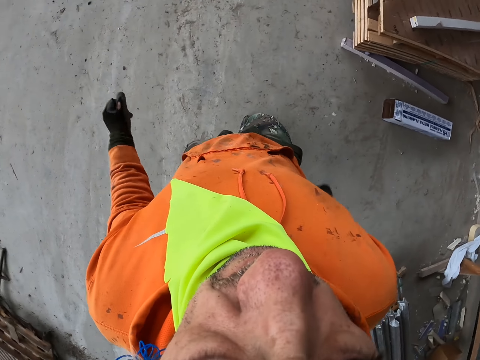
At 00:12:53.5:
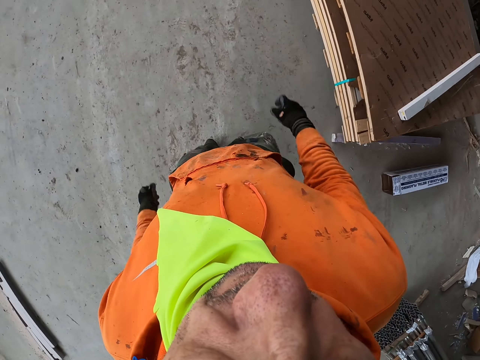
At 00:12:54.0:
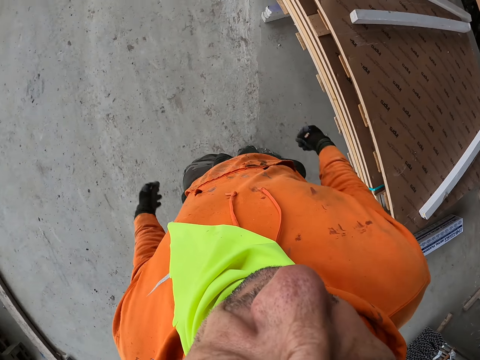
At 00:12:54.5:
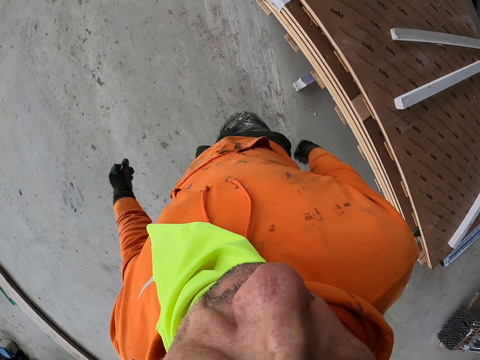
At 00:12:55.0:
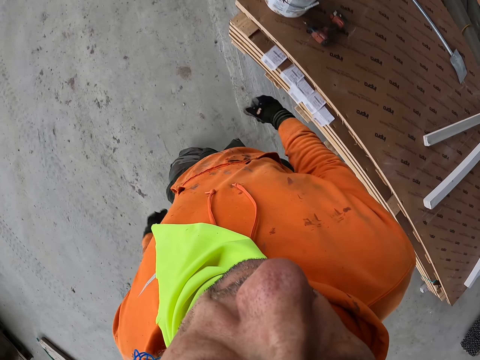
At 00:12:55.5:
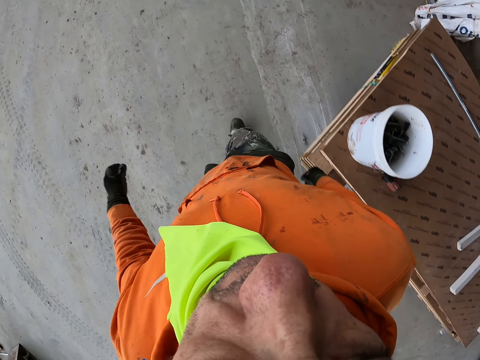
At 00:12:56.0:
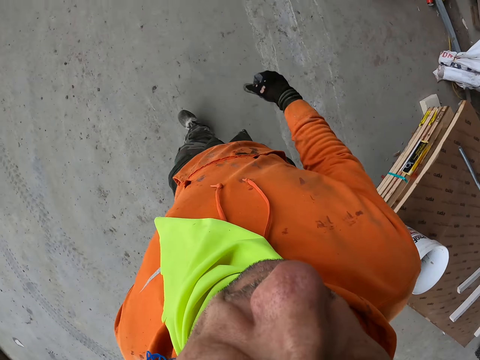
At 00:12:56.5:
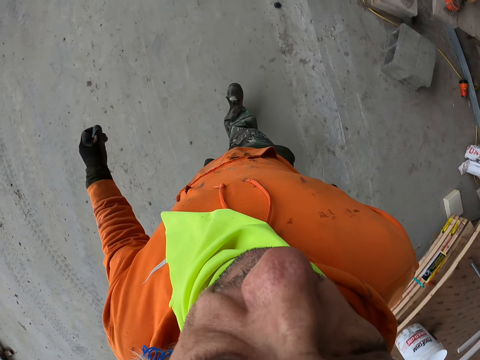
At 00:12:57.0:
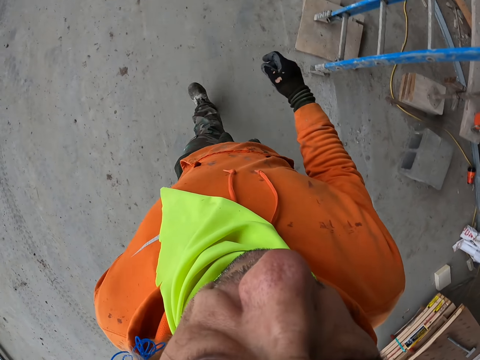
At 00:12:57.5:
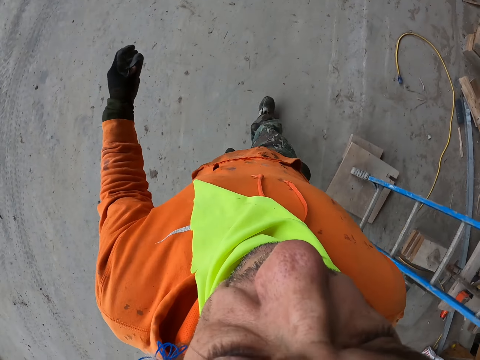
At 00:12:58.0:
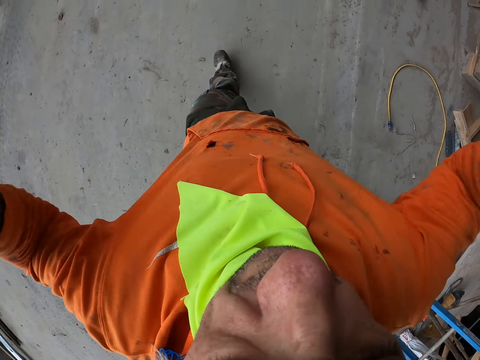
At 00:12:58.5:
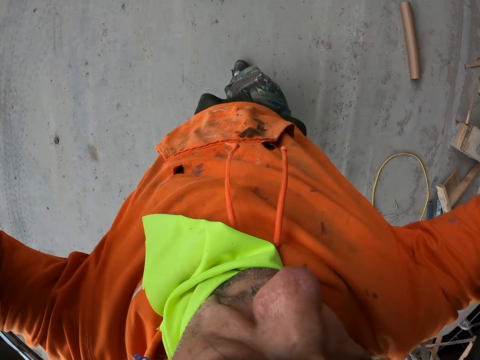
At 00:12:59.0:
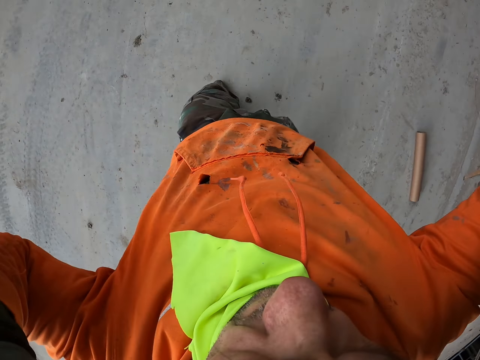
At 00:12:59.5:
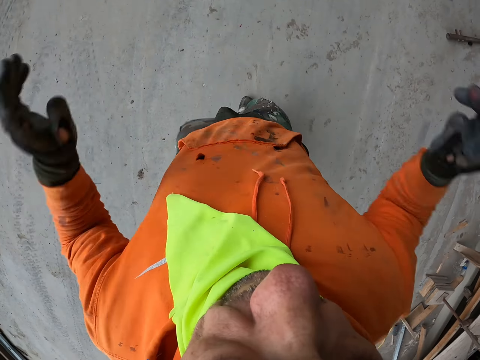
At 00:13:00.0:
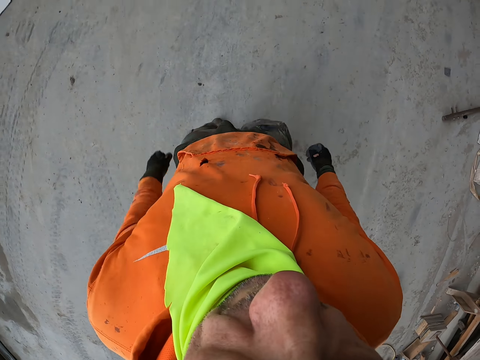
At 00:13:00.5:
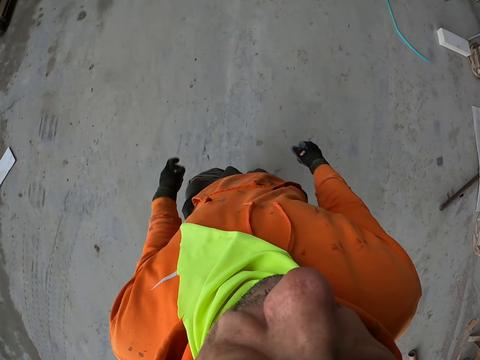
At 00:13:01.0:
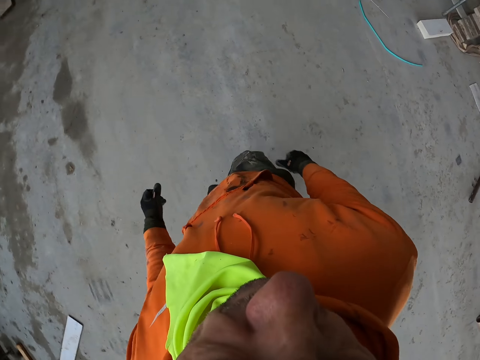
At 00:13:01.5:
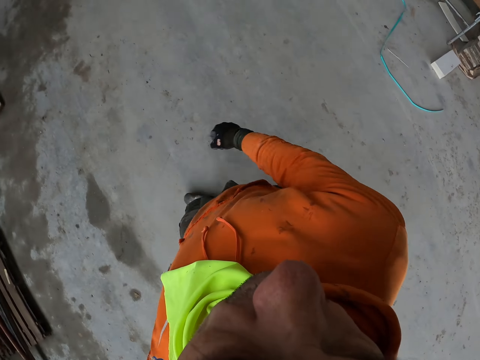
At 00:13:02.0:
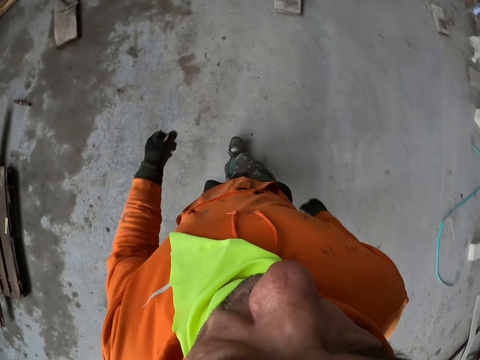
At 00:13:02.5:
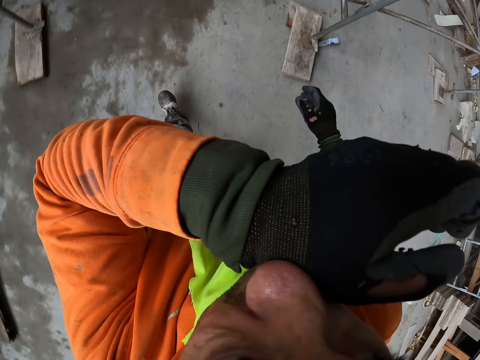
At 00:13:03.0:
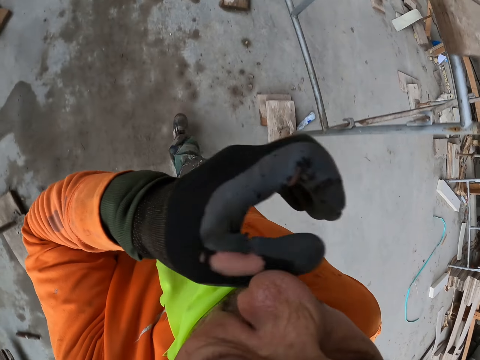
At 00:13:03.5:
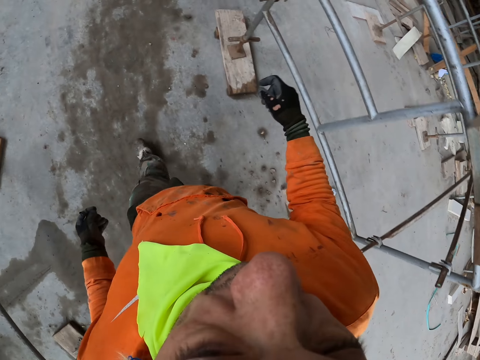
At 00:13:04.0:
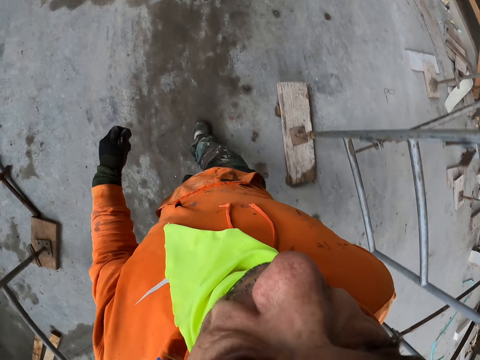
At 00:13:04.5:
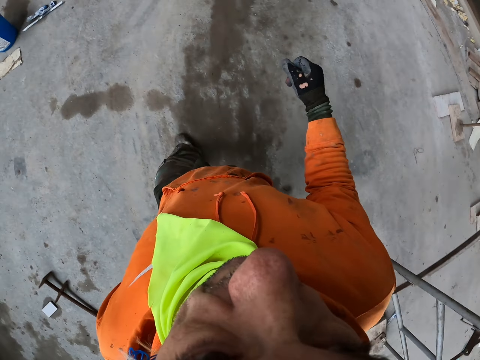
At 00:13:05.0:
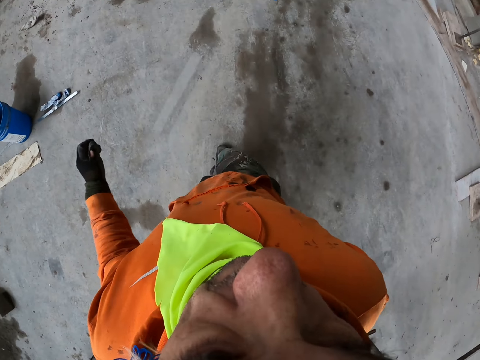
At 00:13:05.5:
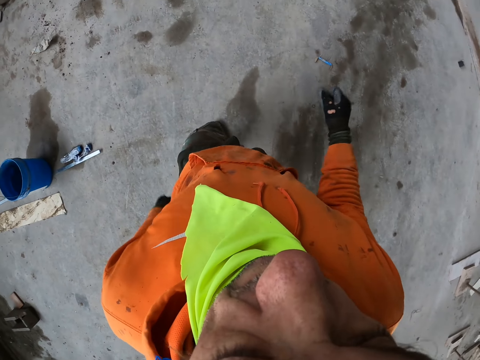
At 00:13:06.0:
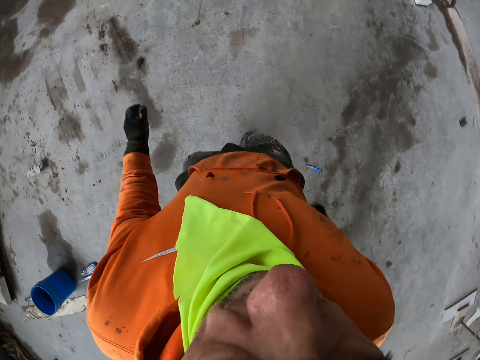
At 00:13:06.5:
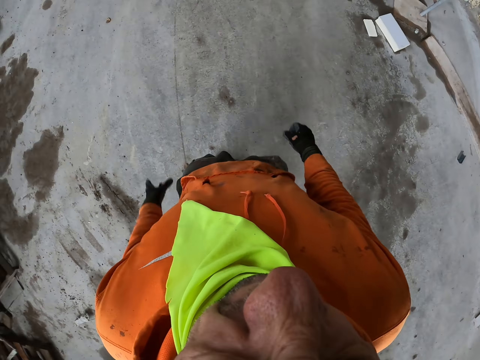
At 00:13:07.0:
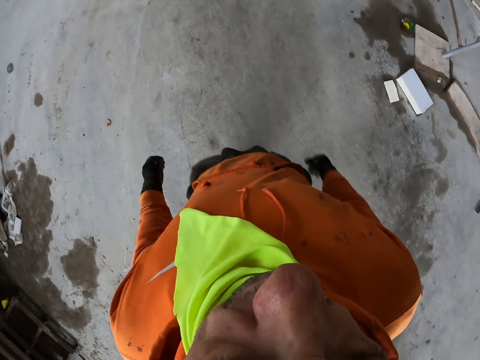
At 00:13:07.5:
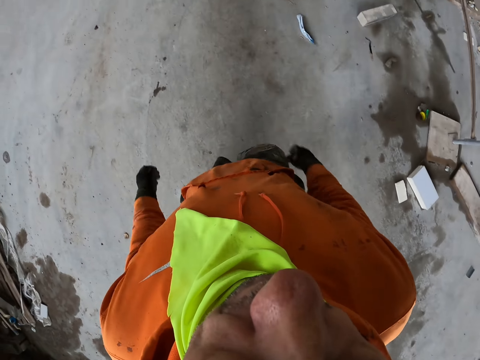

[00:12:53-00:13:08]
The camera wearer adjusts the camera. They touch the nose.

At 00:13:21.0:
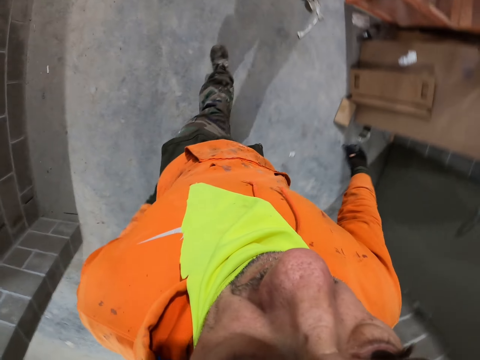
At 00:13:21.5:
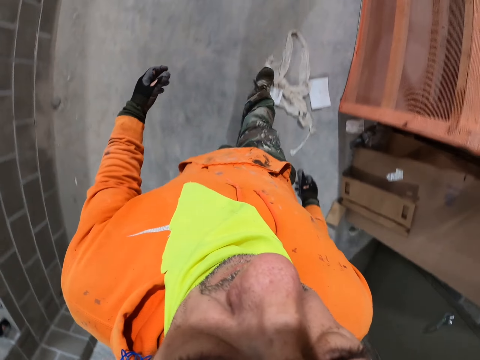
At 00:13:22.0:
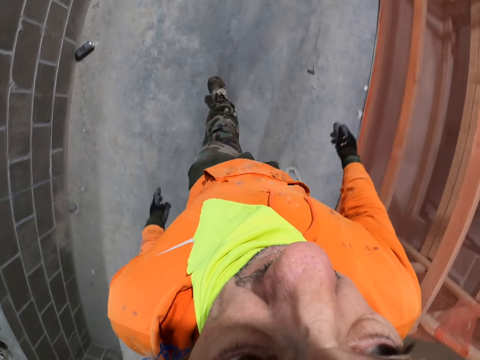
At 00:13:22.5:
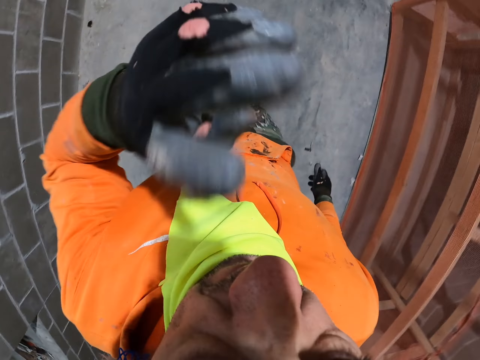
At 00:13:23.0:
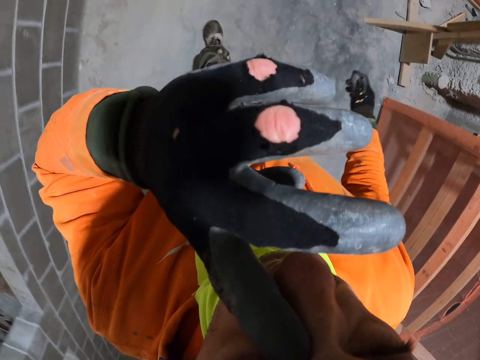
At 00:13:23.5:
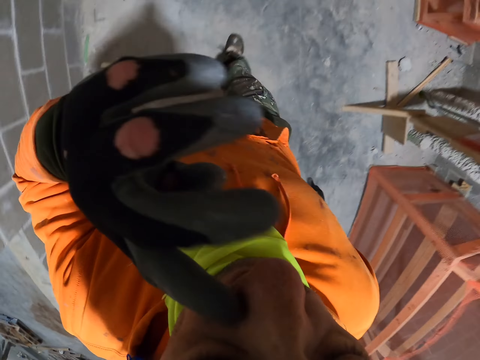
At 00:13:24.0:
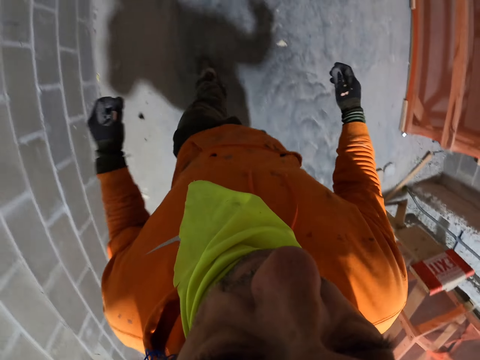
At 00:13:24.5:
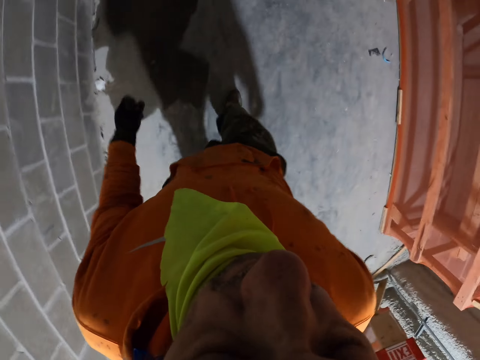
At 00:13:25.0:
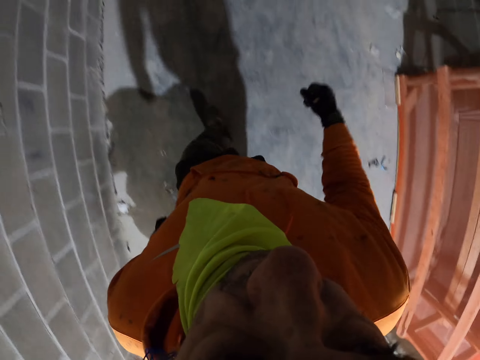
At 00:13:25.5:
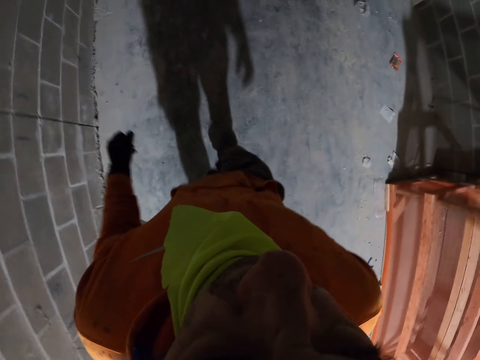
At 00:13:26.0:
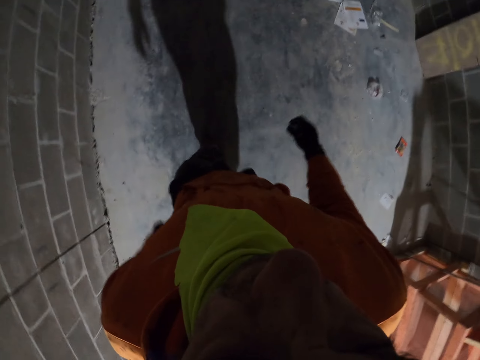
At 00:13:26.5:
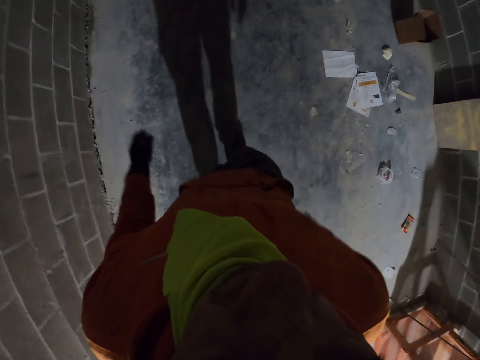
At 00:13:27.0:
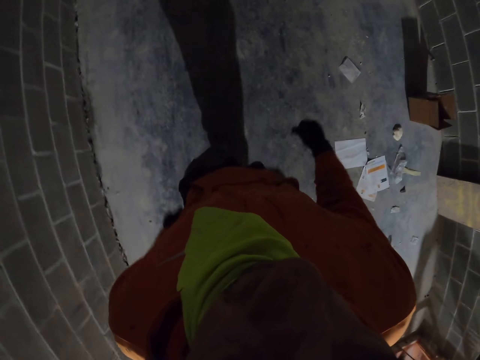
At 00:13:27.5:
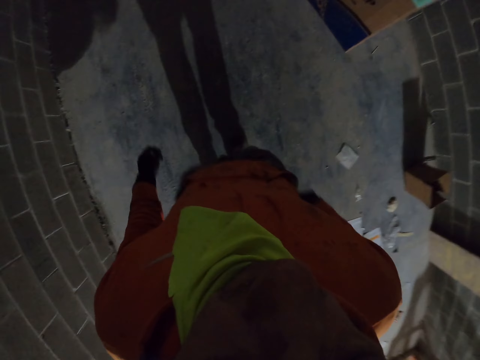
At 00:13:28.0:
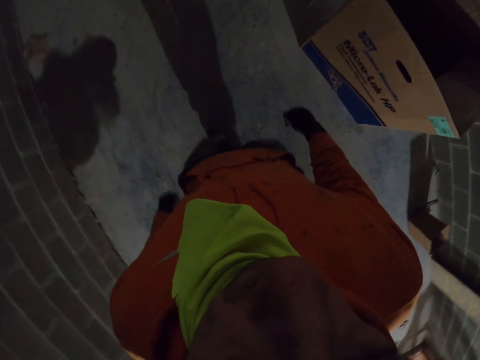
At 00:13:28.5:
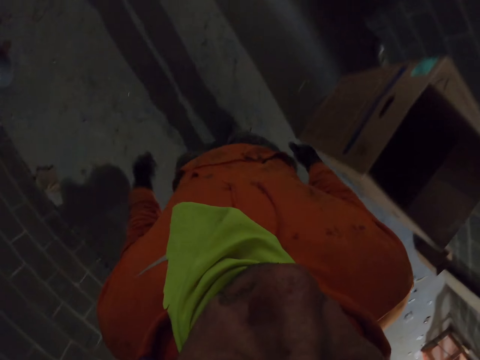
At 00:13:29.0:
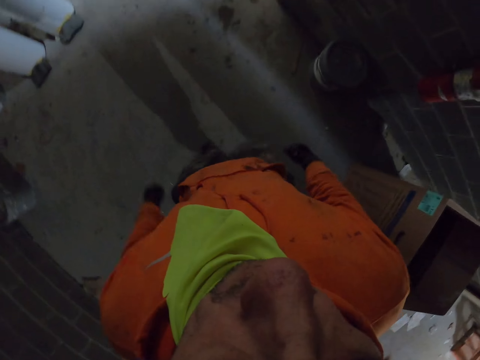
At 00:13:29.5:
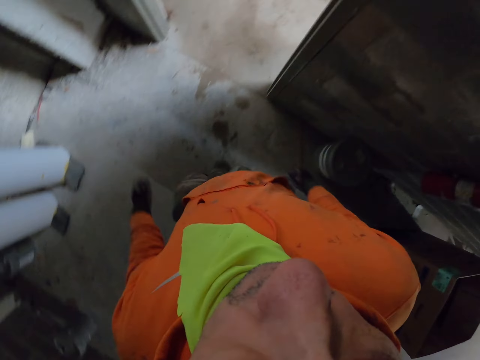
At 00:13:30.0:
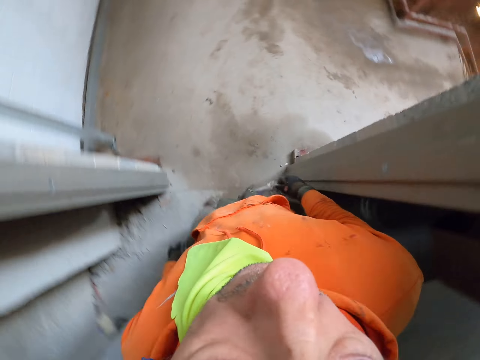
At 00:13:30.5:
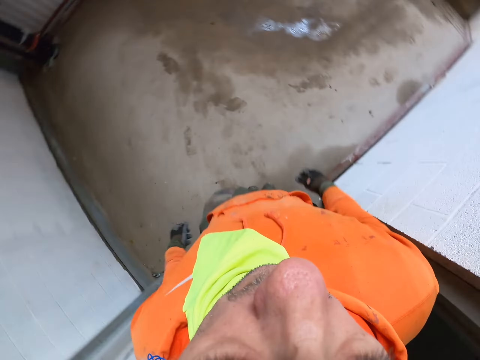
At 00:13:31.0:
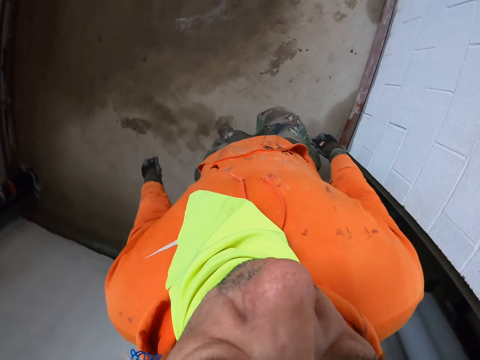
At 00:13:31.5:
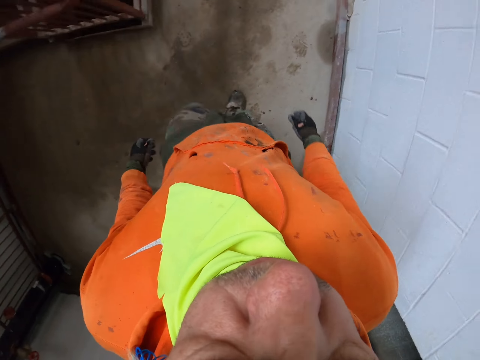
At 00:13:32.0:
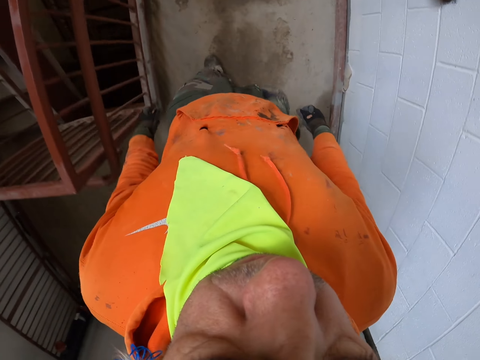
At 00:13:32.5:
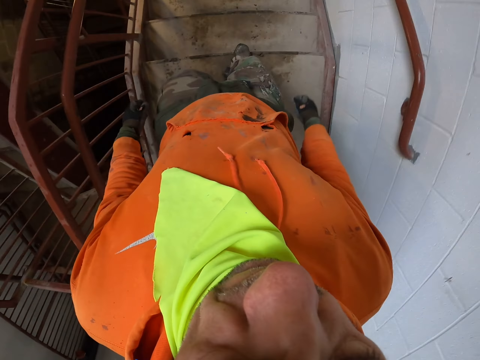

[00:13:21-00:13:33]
The camera wearer touches the face. They walk around.
